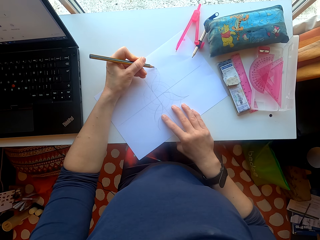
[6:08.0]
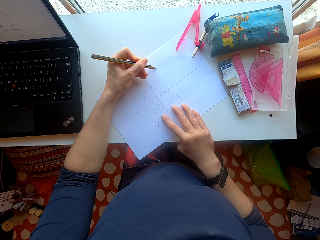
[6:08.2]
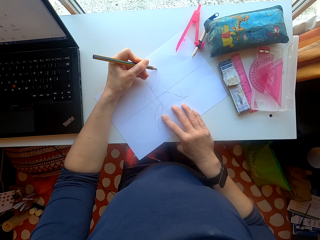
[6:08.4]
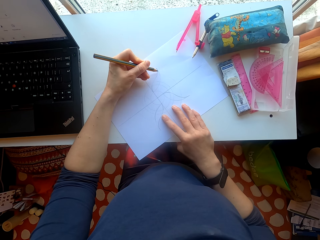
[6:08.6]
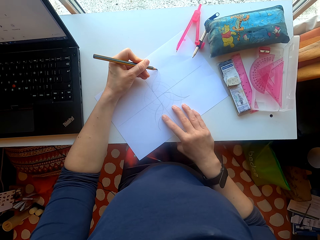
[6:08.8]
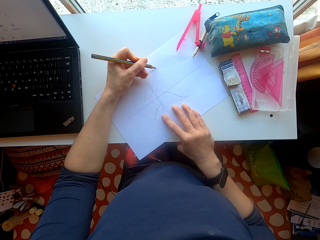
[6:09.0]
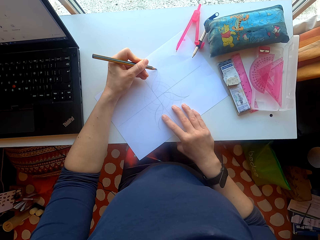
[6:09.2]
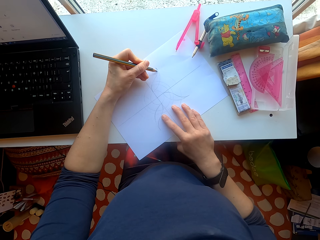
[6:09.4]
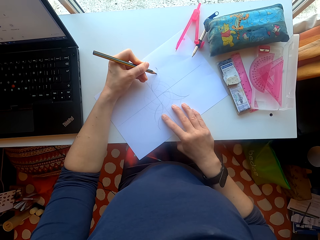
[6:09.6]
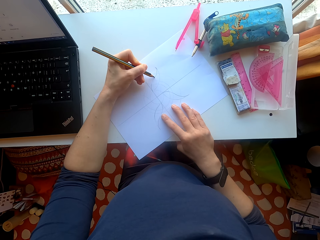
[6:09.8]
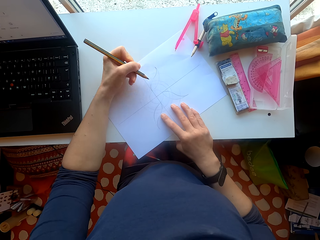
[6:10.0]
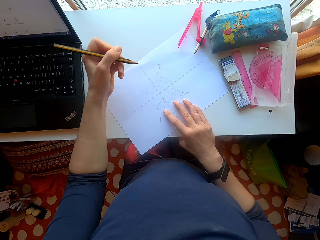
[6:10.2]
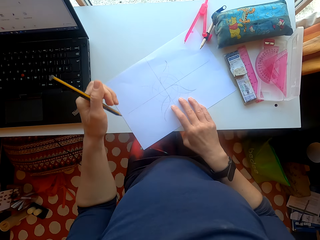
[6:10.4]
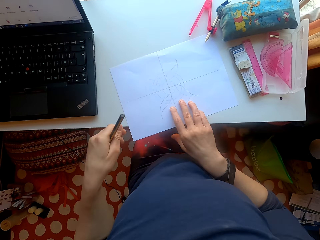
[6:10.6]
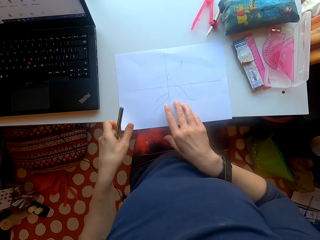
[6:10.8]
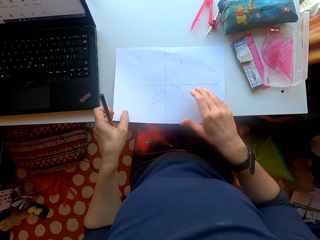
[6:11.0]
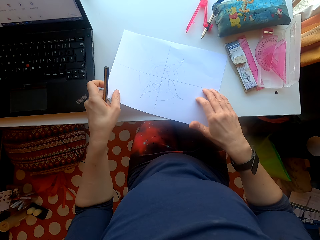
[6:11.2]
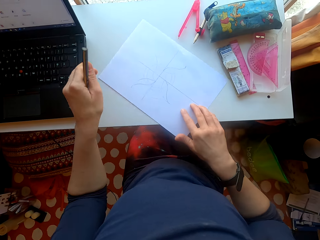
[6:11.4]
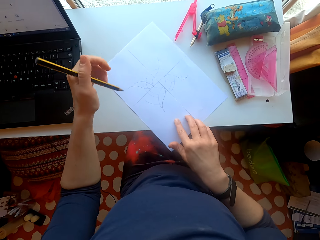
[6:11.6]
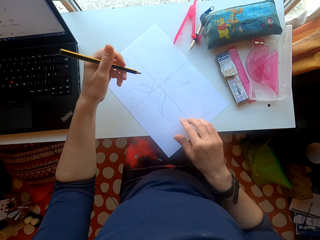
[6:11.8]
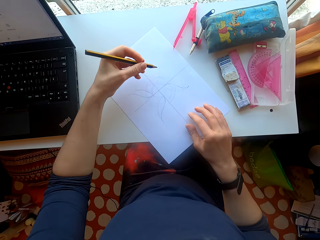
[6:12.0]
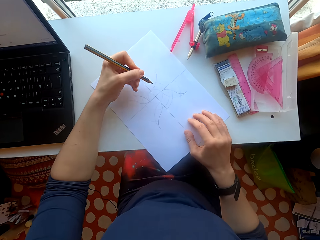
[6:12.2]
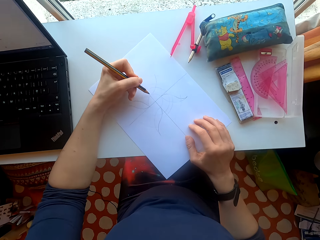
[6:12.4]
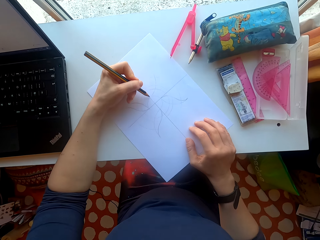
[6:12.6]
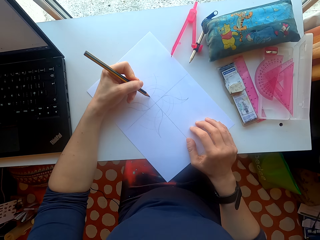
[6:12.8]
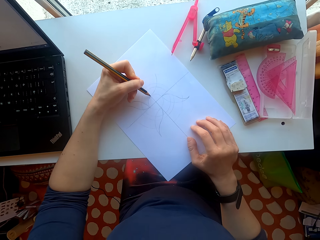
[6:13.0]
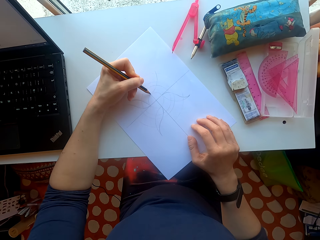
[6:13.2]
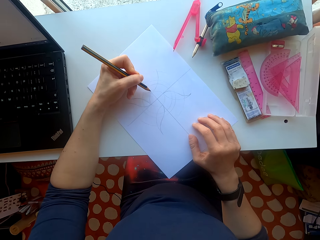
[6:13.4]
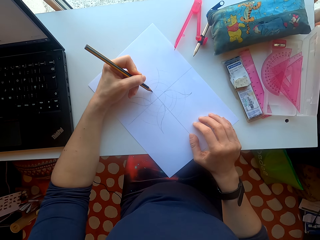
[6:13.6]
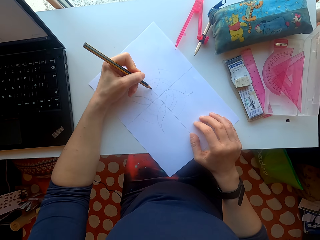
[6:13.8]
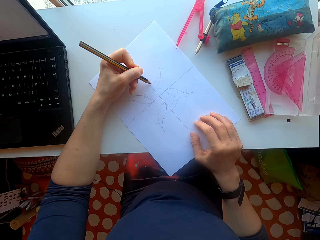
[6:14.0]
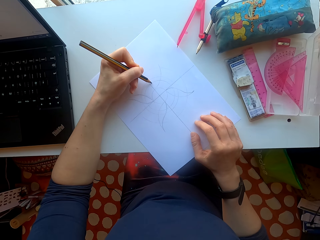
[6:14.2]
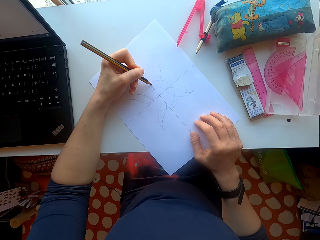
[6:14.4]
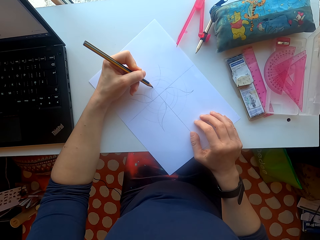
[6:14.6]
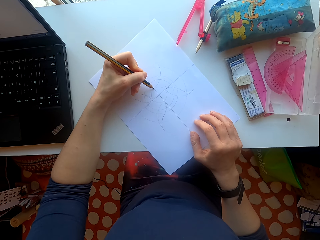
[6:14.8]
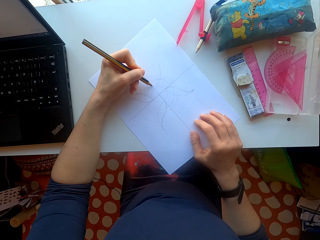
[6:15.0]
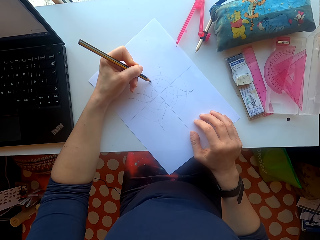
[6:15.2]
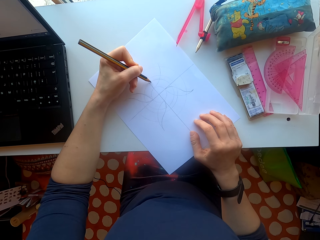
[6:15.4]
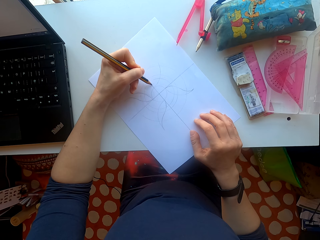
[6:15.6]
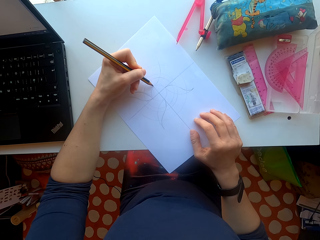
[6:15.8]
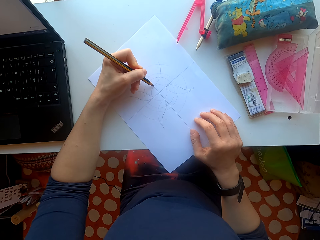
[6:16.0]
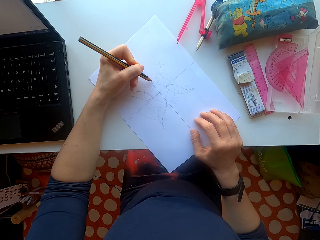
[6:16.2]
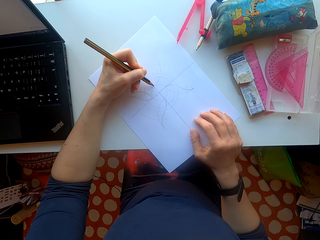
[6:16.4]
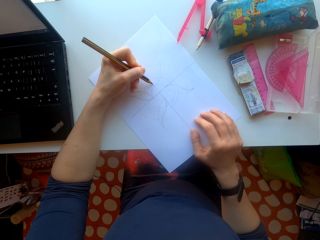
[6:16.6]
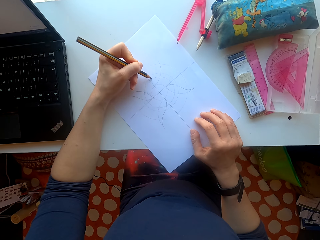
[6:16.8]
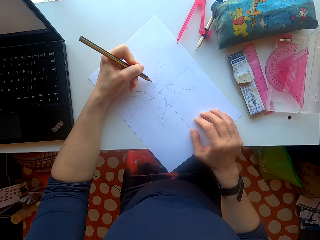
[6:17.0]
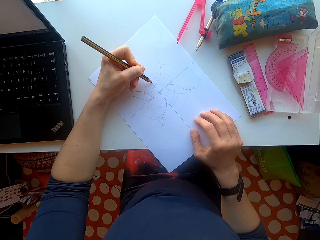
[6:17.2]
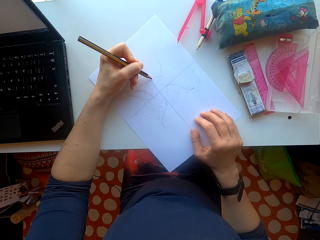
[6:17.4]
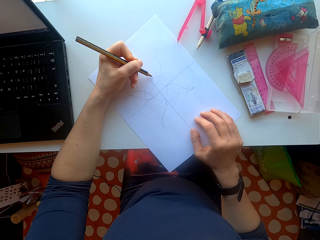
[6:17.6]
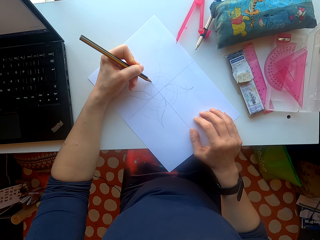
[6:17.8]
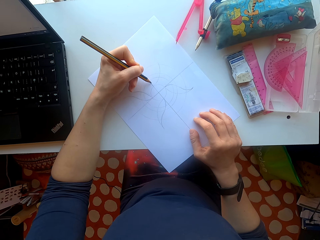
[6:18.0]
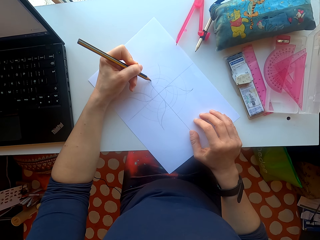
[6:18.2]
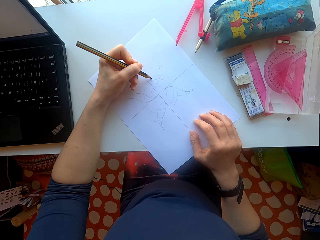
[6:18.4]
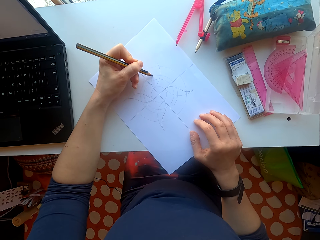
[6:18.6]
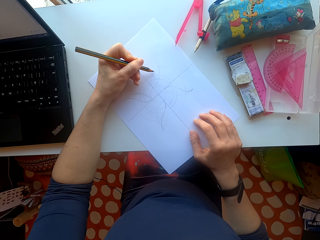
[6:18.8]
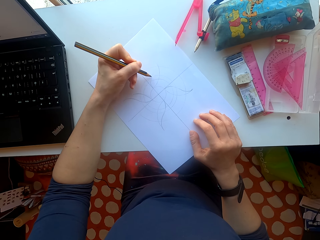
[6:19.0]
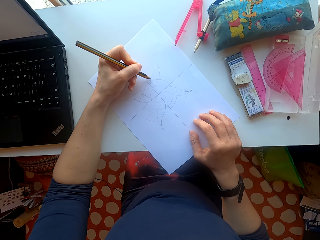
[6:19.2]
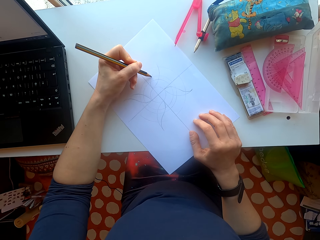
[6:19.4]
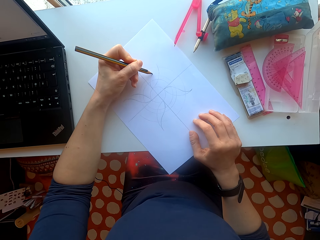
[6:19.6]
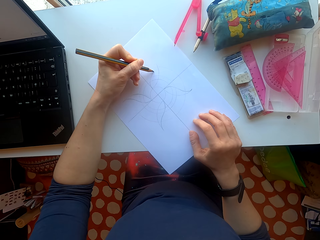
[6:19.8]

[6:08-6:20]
The camera wearer turns the paper. They draw on the paper.

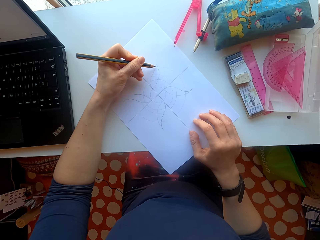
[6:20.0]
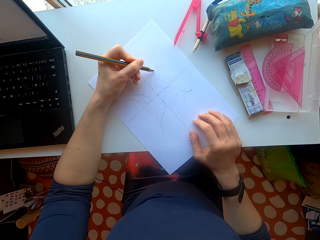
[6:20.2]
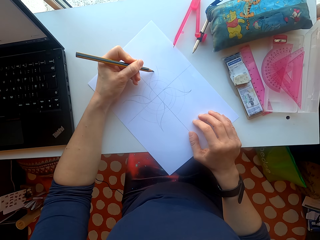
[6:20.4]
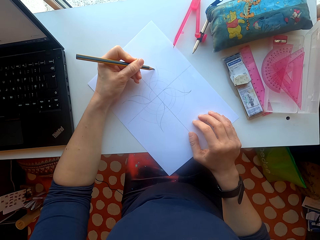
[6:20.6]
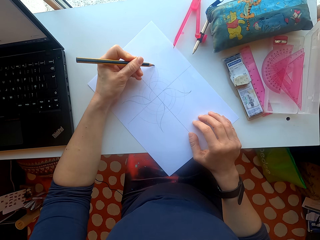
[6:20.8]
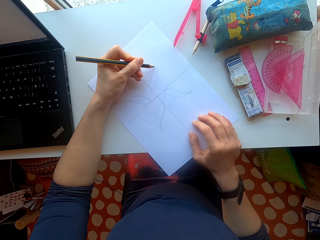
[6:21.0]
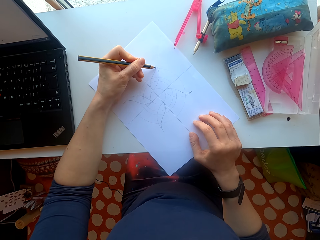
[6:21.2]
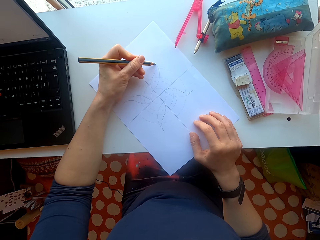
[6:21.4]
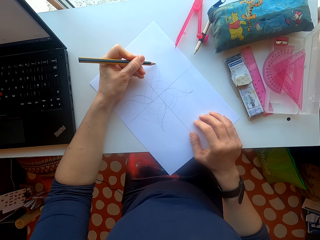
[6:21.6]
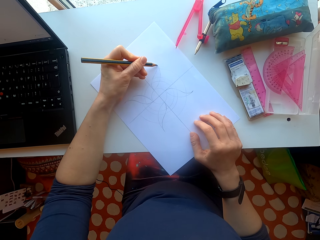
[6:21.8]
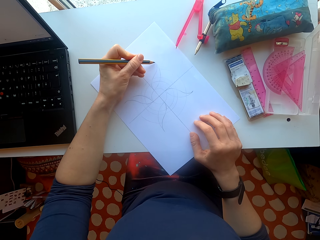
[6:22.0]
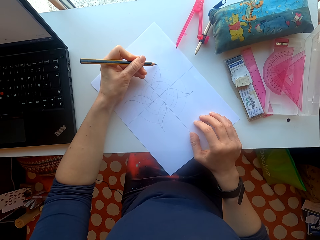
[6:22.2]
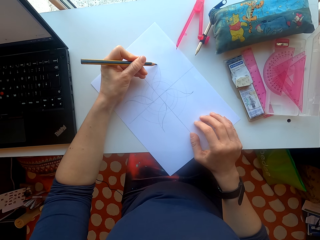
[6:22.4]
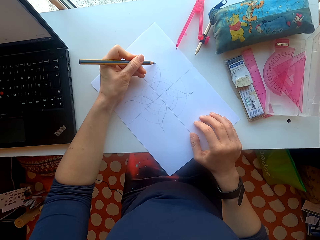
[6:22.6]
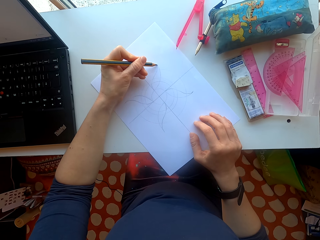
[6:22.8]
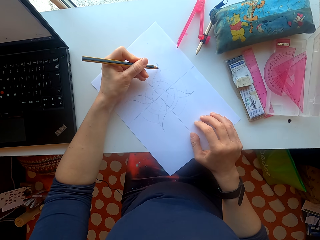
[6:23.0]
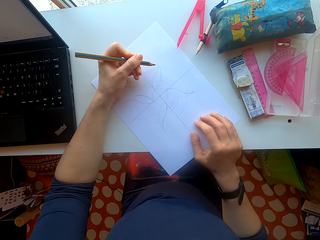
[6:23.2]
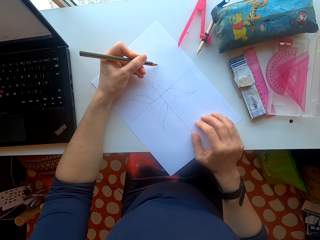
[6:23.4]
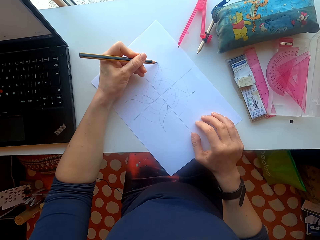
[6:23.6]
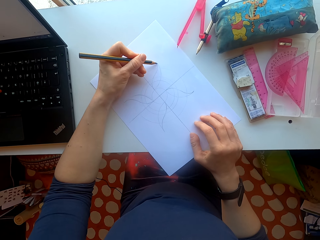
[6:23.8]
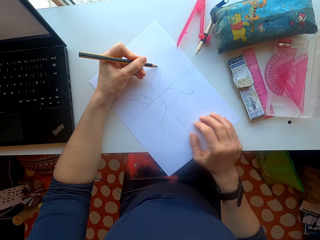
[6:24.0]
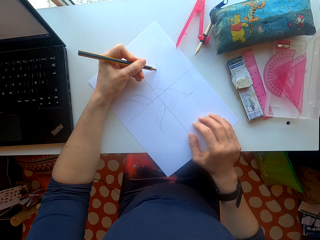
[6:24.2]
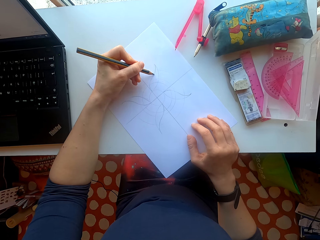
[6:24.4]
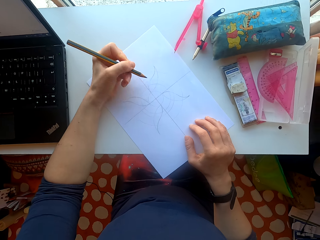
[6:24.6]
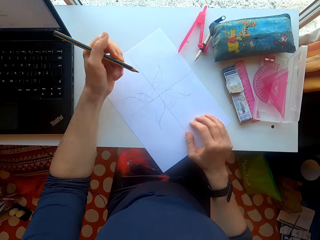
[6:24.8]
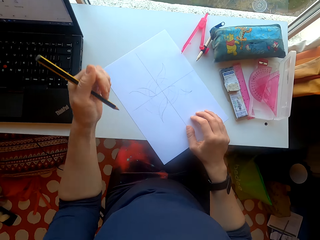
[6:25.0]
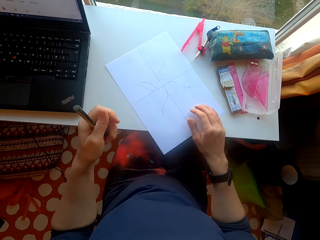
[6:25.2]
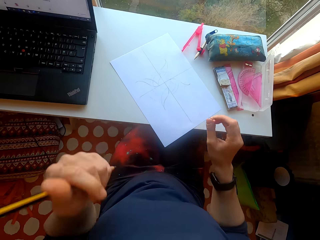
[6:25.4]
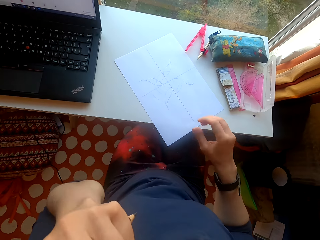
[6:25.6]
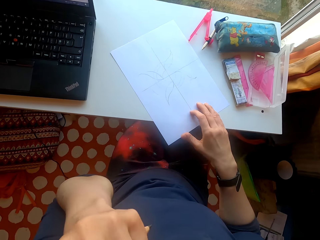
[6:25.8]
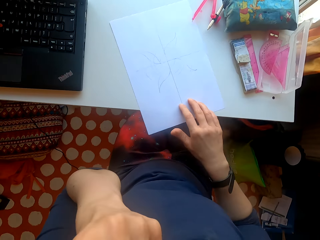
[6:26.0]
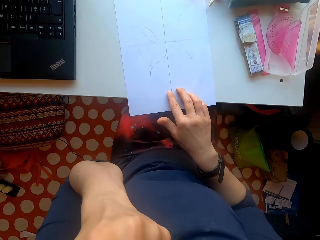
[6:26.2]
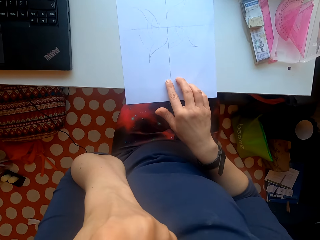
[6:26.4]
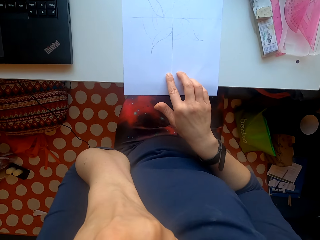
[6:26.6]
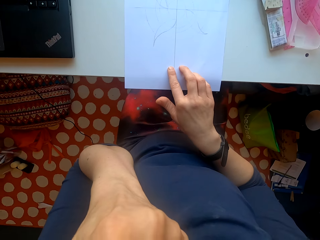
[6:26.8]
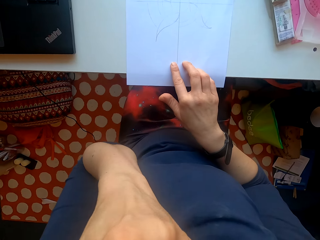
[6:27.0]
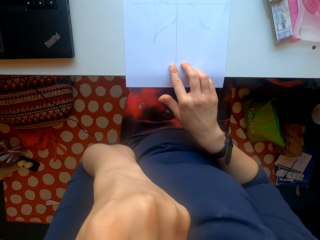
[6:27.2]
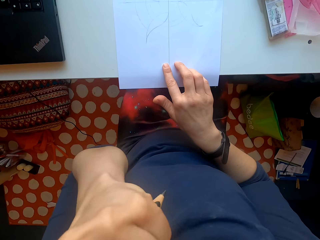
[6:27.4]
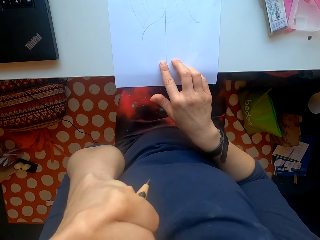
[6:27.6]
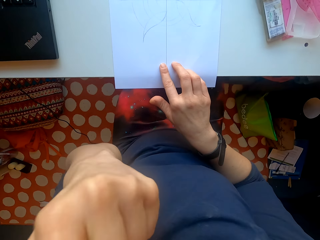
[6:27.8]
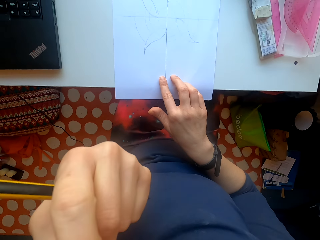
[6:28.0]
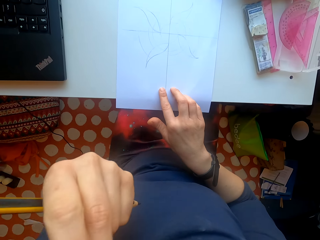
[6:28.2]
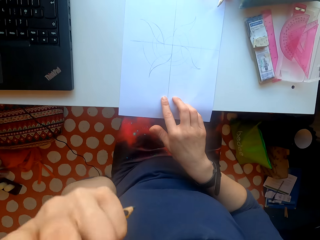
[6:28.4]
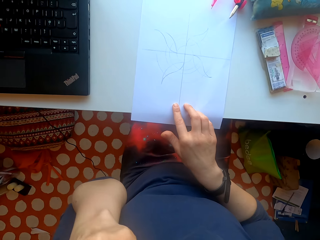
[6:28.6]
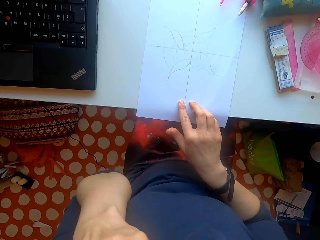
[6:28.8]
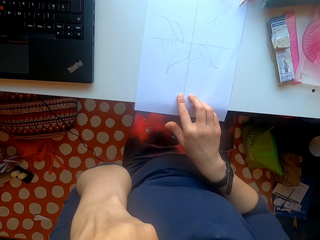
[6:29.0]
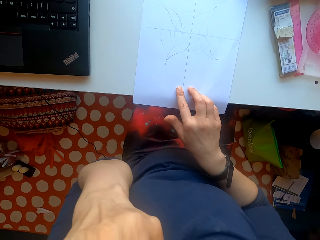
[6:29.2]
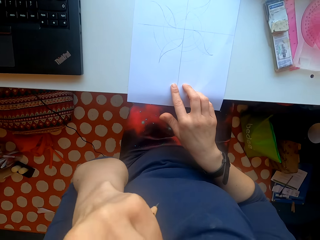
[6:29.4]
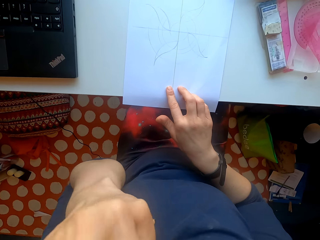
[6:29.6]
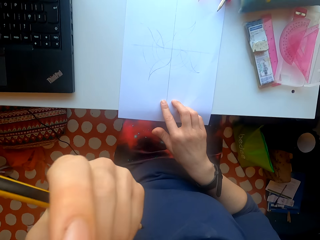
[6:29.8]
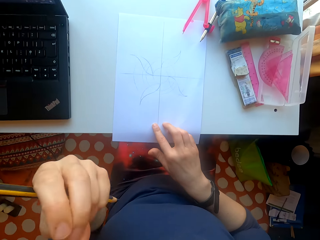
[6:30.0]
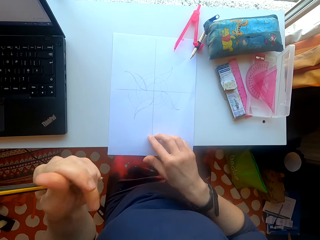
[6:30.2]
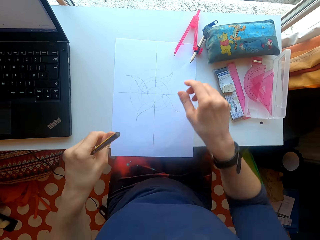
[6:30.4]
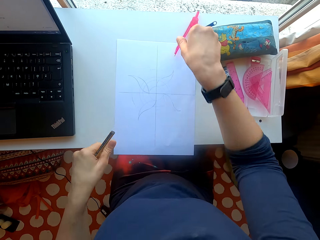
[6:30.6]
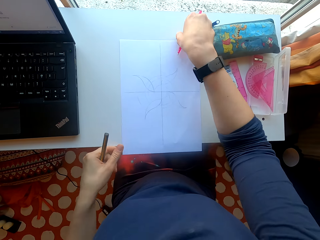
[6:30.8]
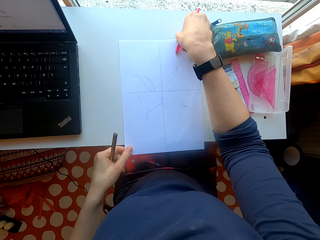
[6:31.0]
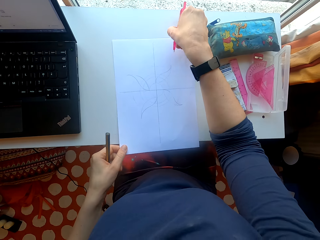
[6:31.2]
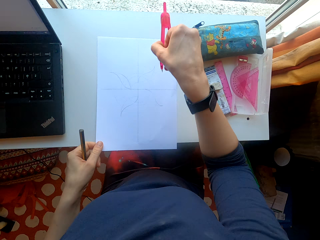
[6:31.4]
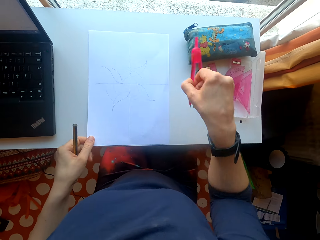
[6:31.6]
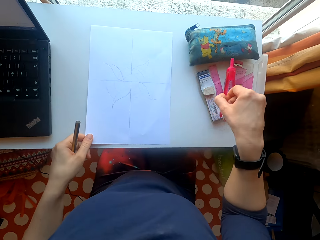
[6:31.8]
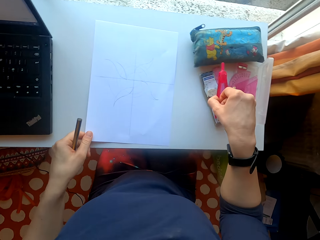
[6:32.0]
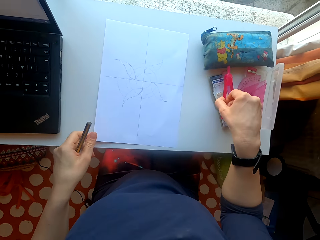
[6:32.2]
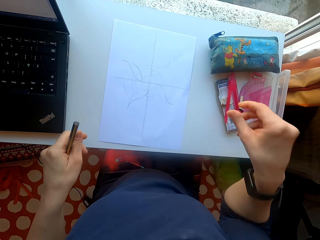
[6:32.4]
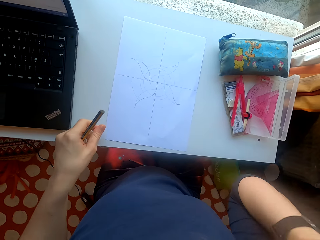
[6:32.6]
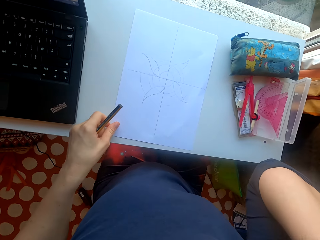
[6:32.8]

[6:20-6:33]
The camera wearer turns the paper. They touch something. They move the compass, take the compass from the table and drop the compass on the pen holder.
